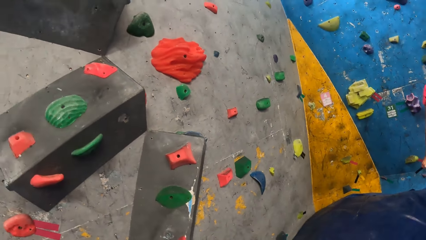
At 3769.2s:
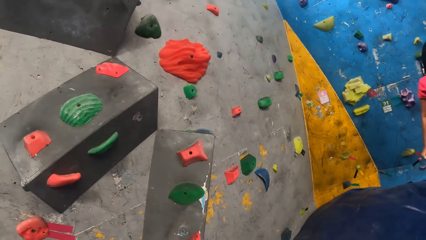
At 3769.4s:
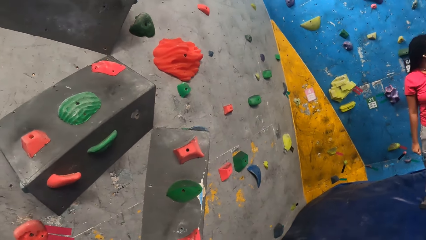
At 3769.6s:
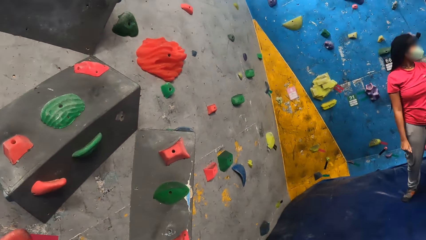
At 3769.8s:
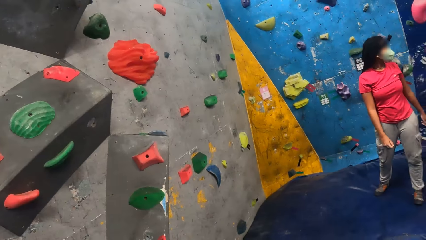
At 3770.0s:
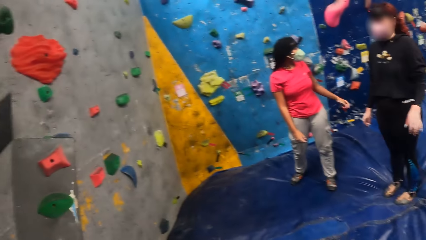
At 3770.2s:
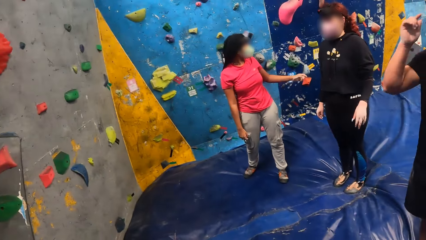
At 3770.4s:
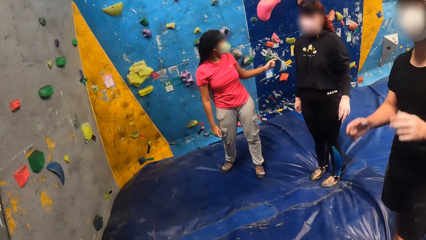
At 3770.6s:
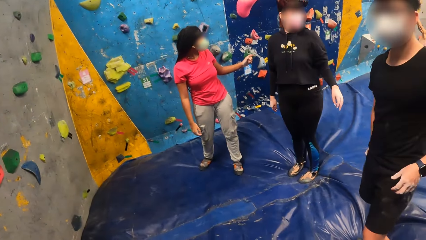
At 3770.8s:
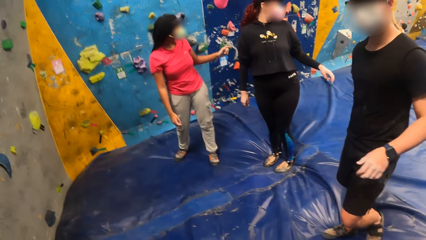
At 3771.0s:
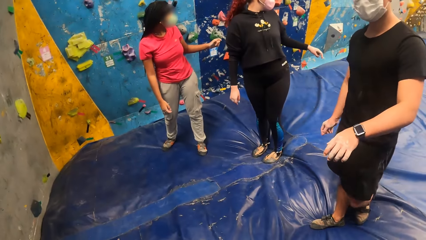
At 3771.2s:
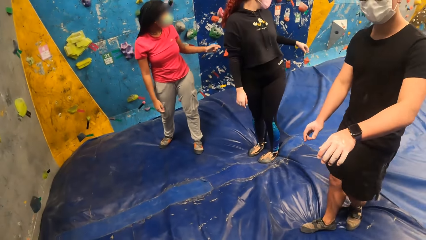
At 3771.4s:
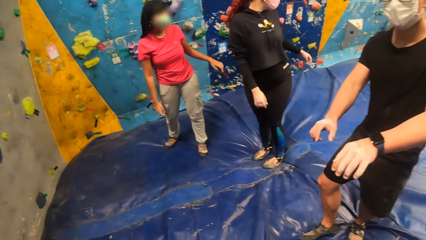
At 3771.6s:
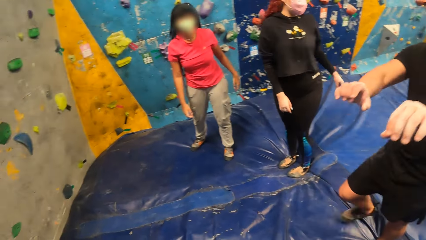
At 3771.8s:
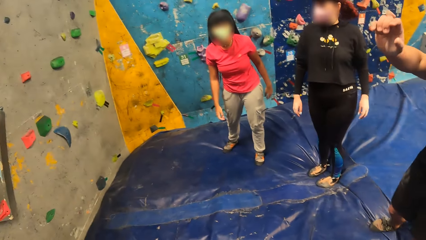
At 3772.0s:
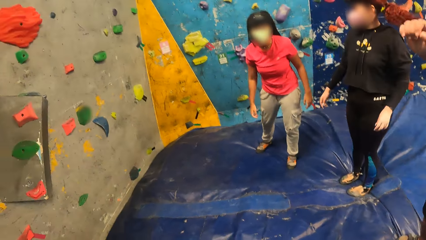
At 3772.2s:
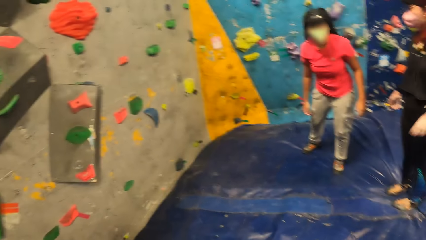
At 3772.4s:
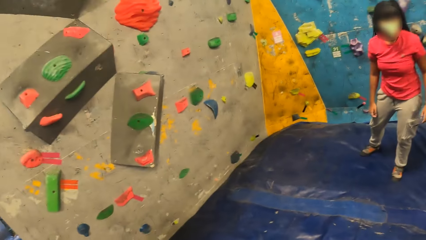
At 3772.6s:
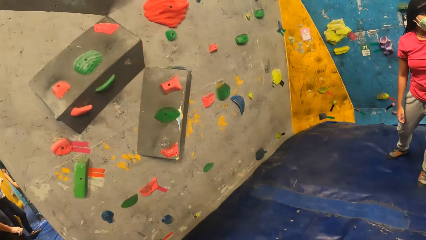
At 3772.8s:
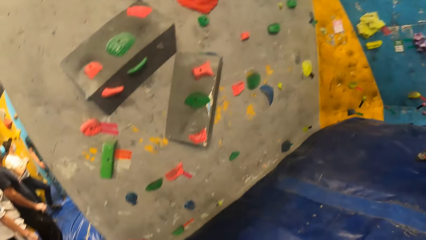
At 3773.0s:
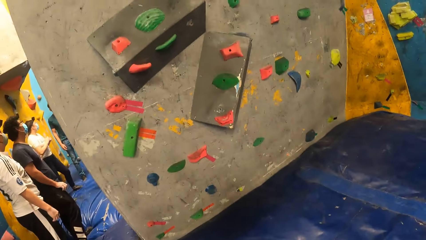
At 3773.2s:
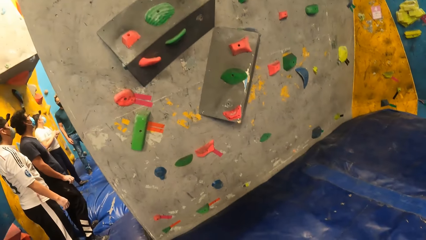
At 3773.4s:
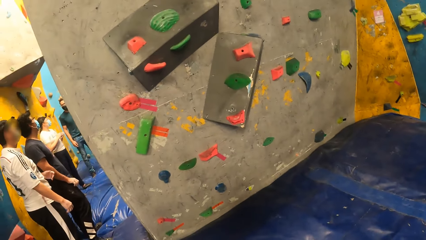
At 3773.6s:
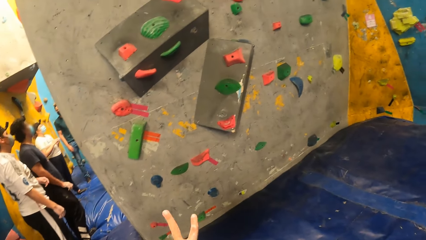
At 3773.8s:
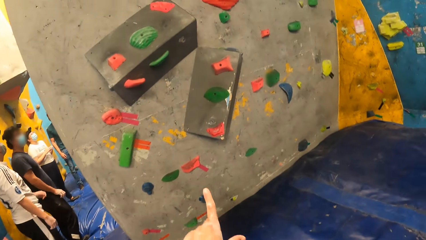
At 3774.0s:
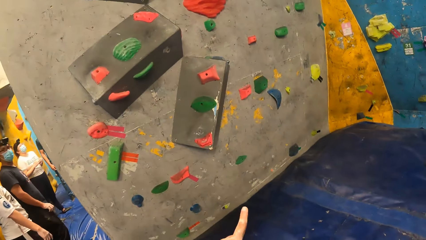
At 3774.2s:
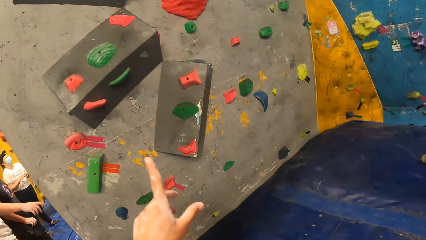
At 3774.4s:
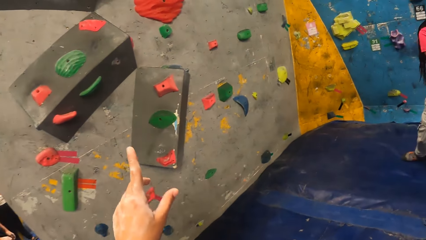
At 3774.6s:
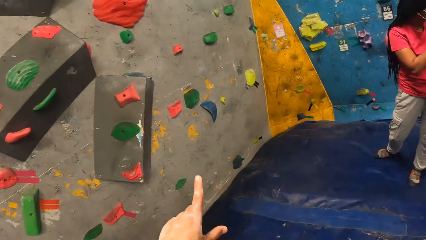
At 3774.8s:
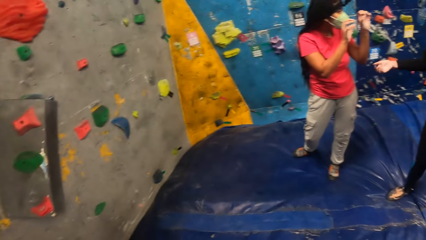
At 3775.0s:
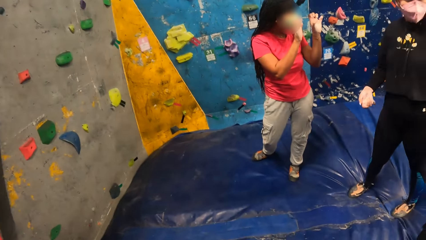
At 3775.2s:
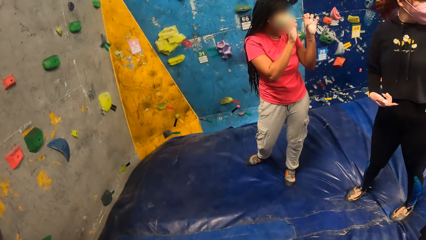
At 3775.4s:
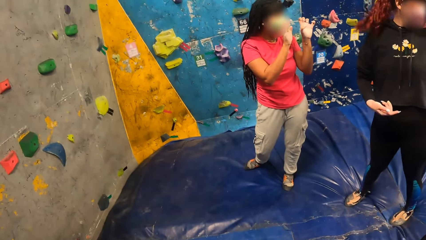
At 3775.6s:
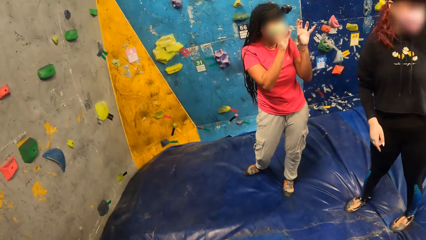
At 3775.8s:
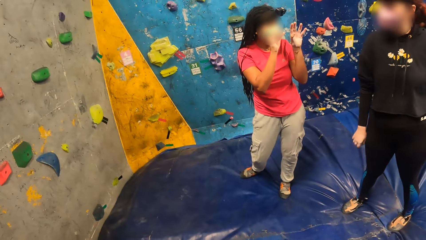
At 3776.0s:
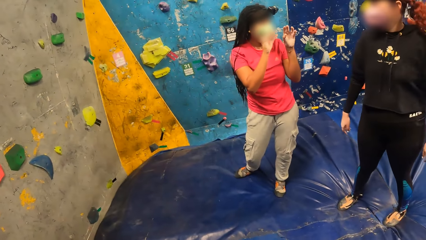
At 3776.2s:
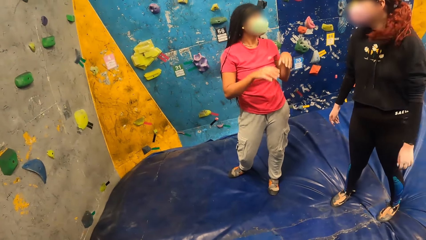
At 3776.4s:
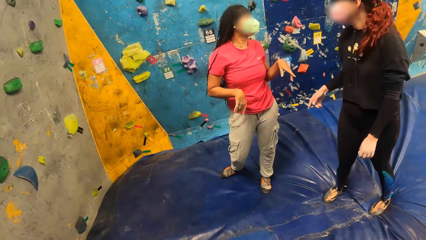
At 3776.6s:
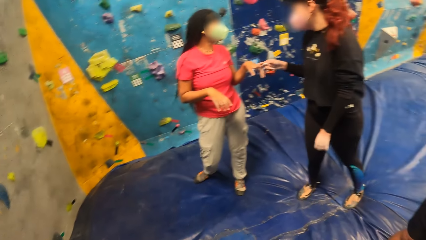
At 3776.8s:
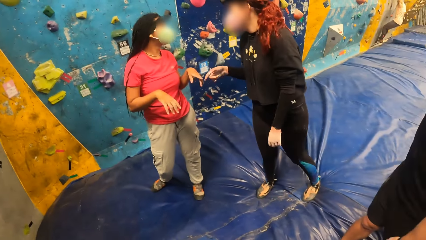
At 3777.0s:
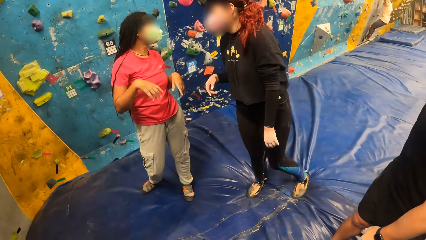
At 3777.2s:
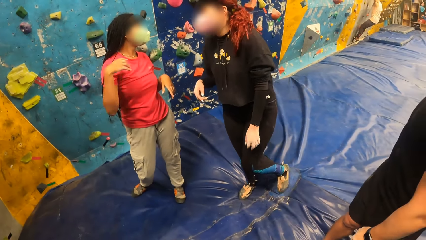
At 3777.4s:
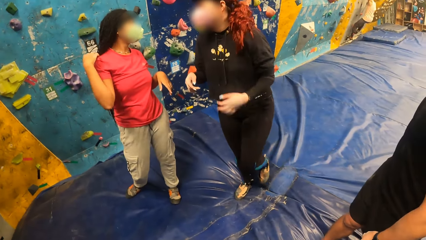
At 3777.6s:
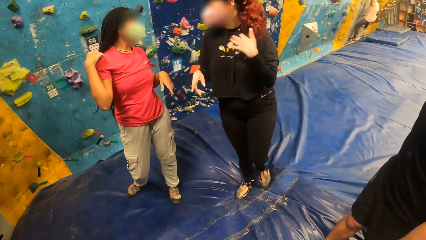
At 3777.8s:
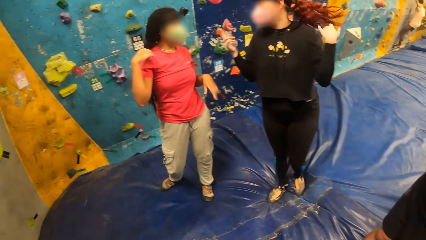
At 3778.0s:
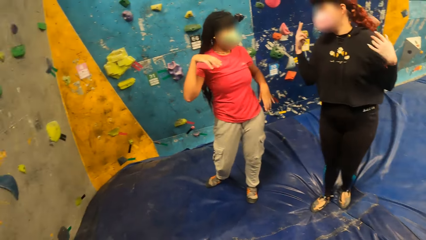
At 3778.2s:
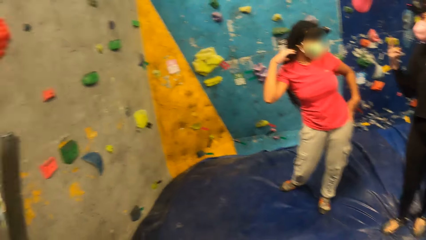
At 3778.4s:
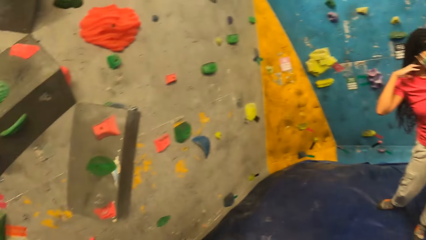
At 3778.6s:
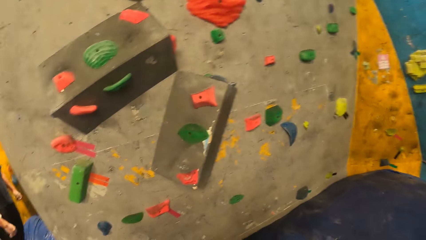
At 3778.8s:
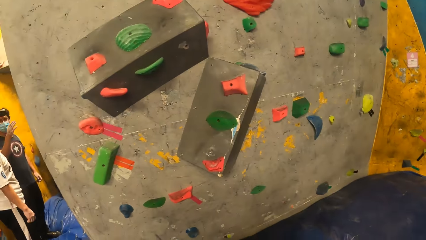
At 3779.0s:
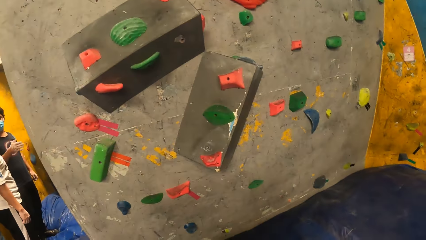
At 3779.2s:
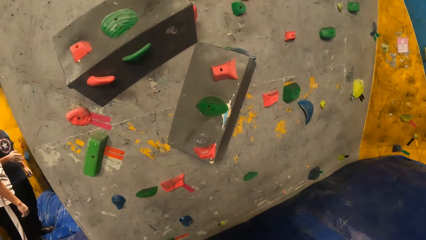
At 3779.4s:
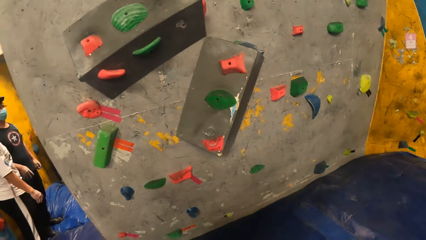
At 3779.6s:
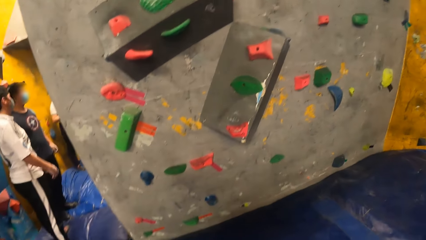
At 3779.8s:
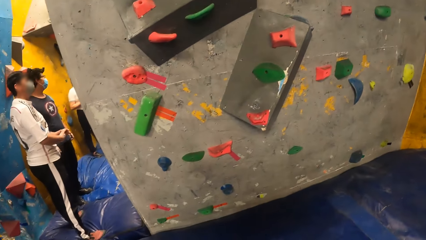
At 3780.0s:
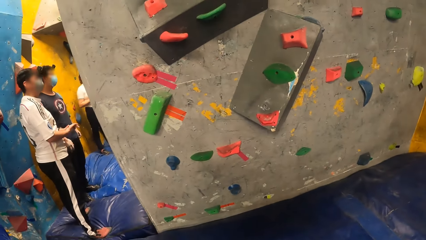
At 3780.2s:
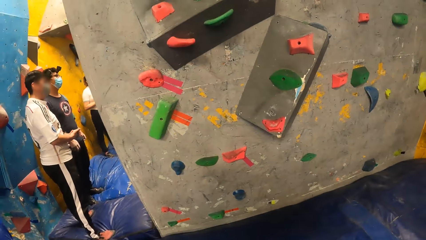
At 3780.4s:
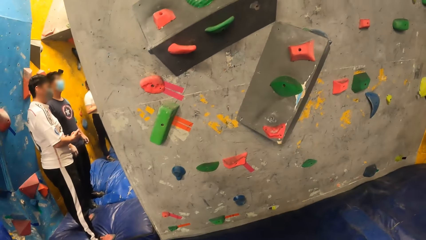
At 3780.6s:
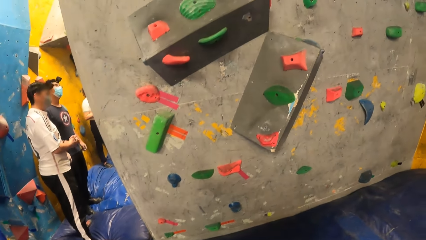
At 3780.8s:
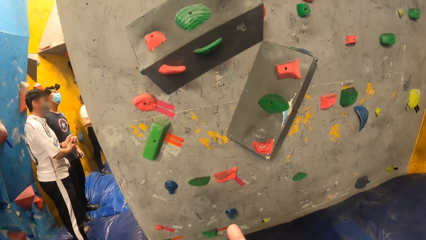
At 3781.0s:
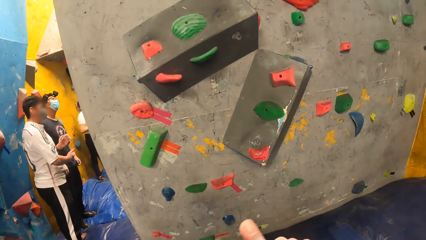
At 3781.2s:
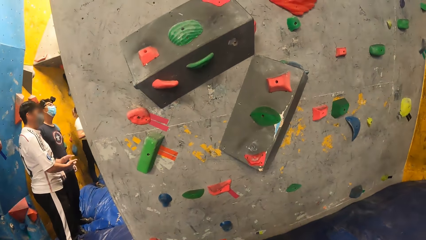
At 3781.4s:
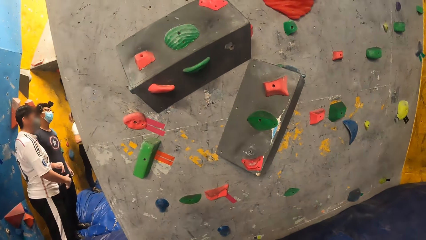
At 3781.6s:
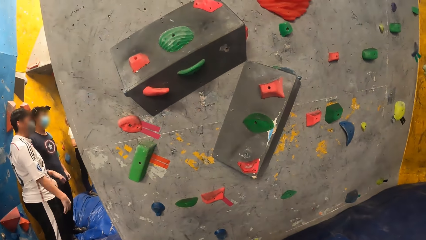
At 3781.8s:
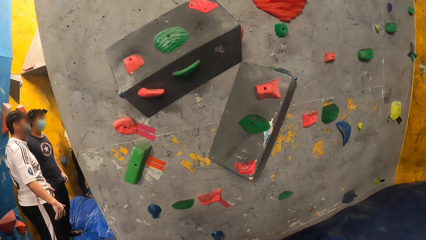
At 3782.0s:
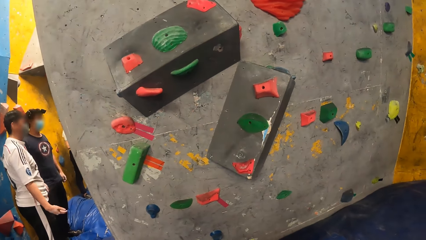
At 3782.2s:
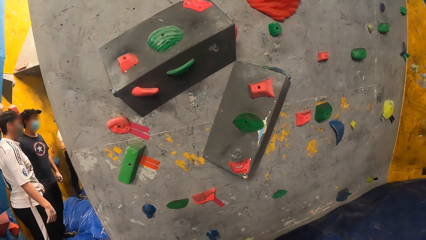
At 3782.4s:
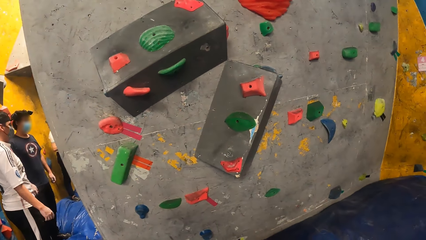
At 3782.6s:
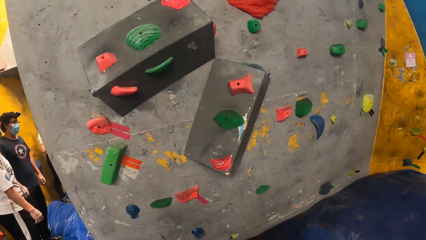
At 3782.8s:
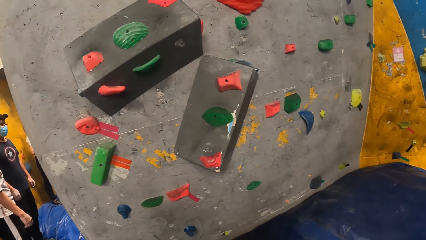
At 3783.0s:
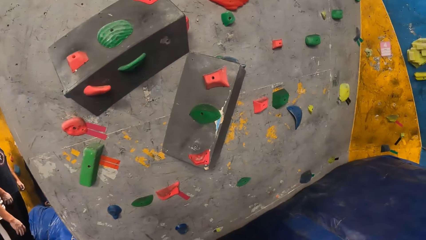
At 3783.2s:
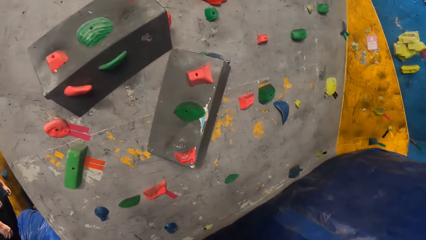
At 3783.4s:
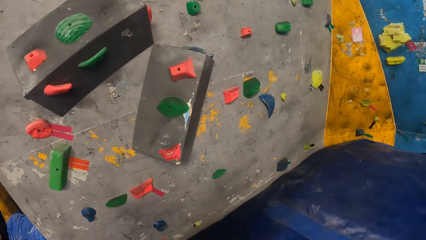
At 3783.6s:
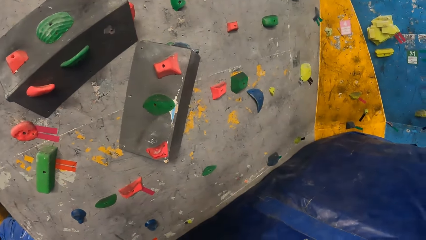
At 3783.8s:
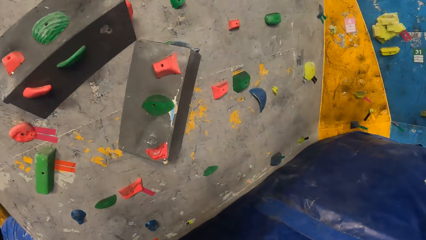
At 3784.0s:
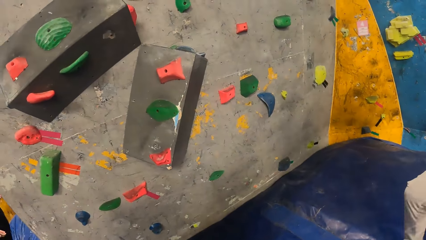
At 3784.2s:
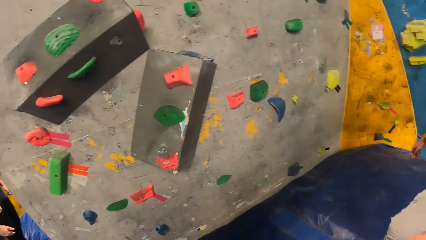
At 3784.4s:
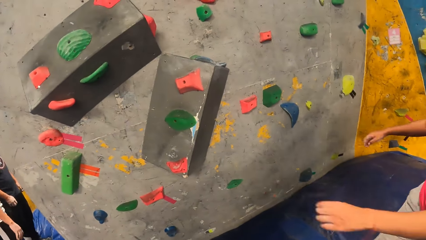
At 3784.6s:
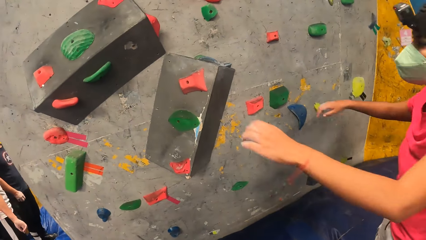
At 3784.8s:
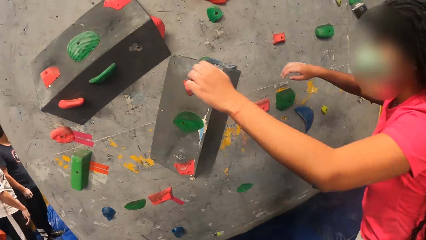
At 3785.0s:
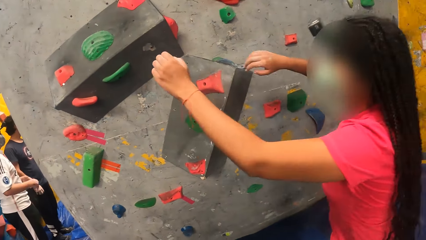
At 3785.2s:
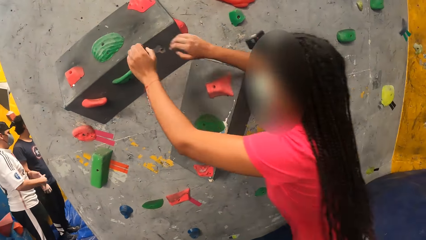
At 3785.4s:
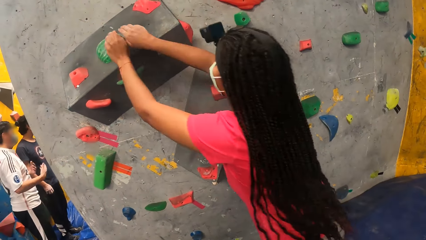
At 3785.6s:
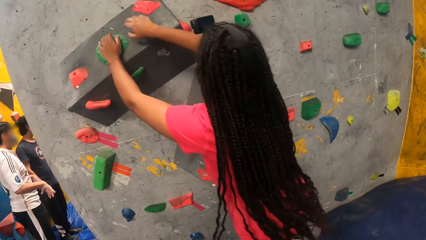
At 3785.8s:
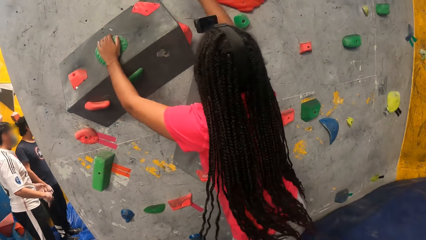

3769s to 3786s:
The woman interacts with another woman. The man interacts with the camera wearer. The camera wearer points at something. The first woman interacts with the other woman.
